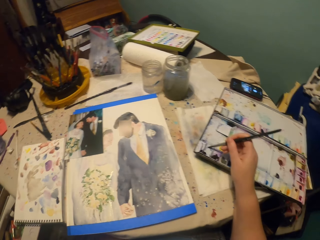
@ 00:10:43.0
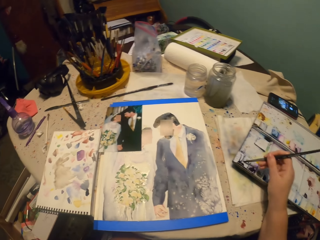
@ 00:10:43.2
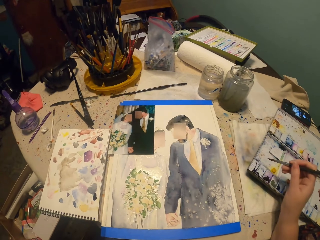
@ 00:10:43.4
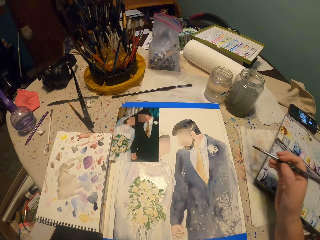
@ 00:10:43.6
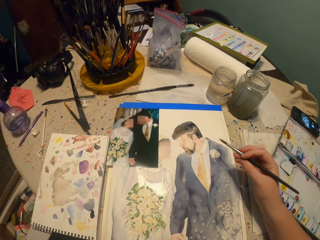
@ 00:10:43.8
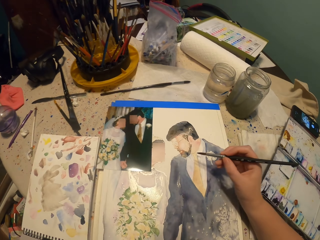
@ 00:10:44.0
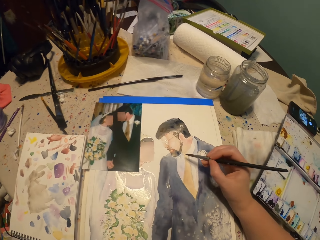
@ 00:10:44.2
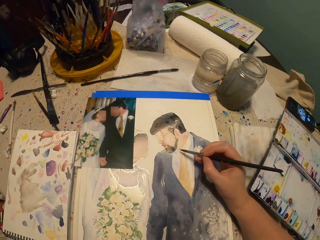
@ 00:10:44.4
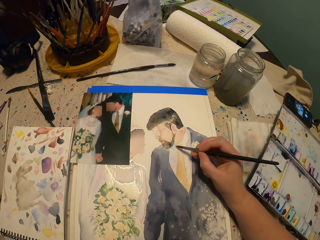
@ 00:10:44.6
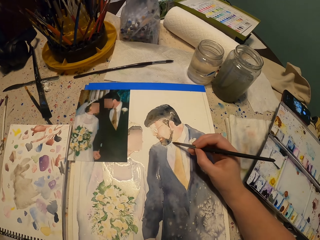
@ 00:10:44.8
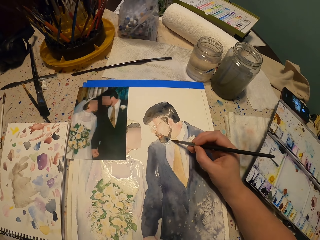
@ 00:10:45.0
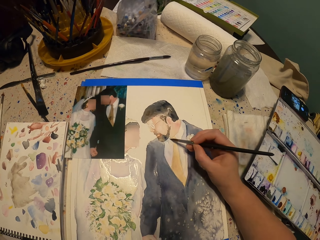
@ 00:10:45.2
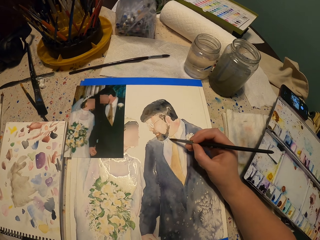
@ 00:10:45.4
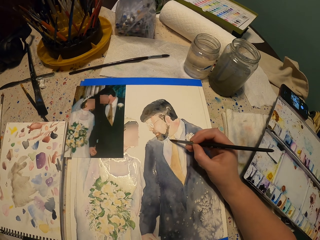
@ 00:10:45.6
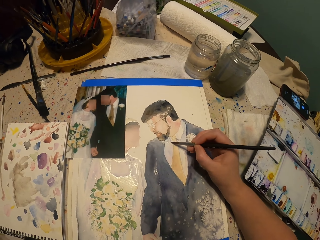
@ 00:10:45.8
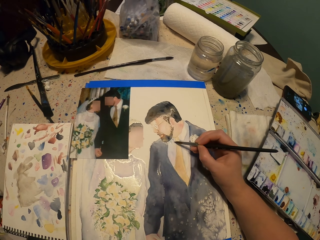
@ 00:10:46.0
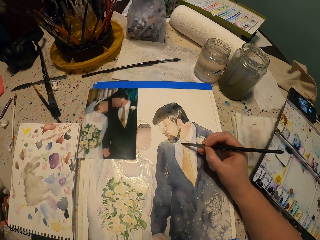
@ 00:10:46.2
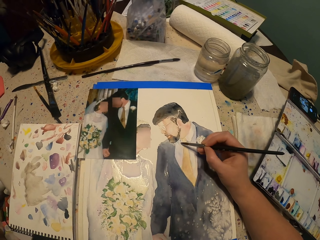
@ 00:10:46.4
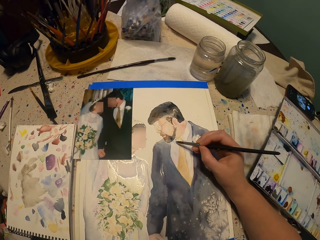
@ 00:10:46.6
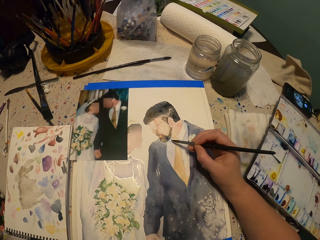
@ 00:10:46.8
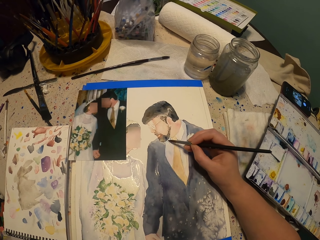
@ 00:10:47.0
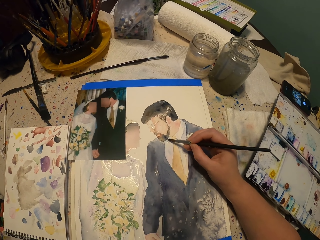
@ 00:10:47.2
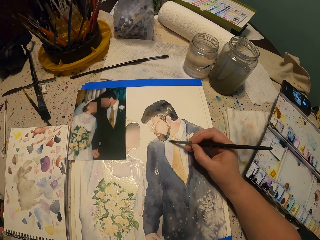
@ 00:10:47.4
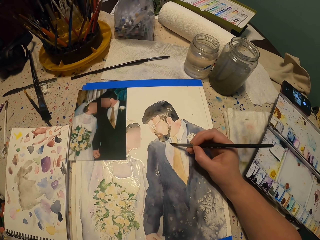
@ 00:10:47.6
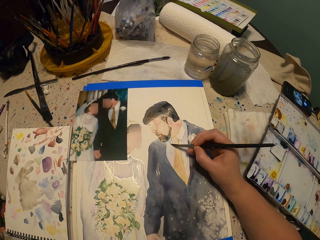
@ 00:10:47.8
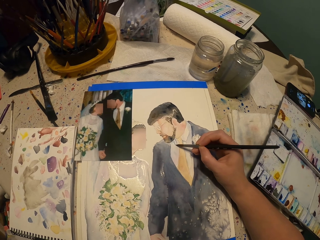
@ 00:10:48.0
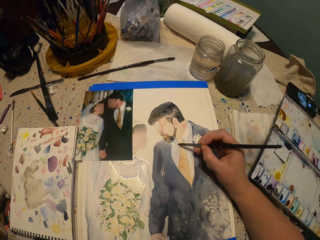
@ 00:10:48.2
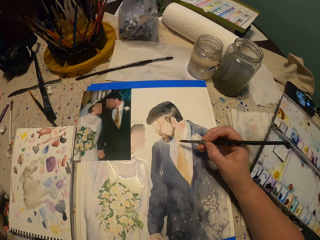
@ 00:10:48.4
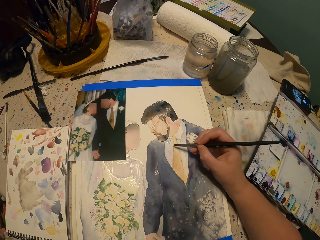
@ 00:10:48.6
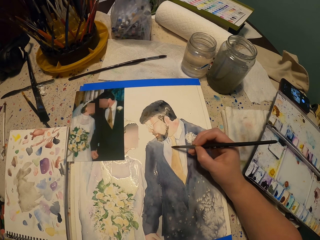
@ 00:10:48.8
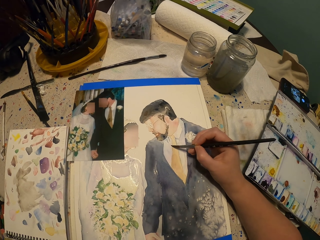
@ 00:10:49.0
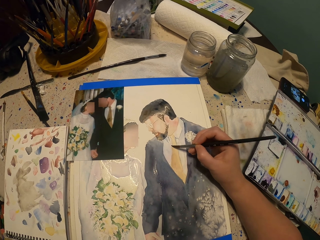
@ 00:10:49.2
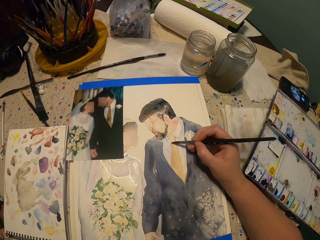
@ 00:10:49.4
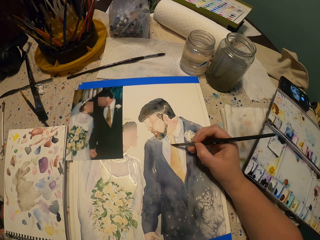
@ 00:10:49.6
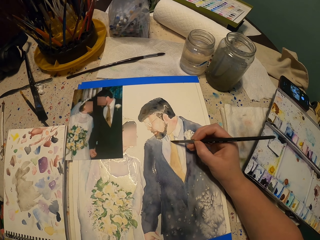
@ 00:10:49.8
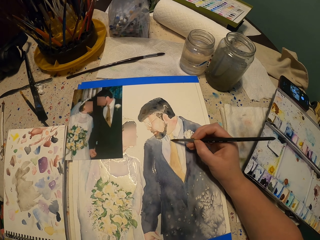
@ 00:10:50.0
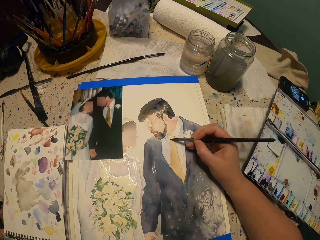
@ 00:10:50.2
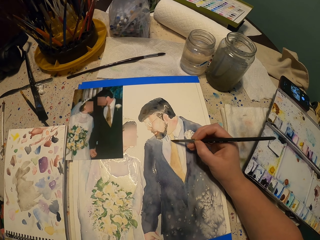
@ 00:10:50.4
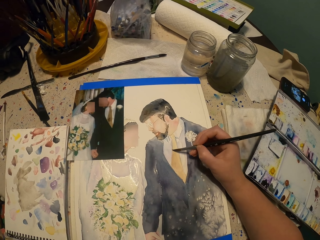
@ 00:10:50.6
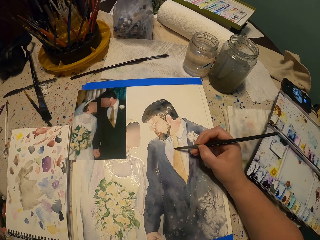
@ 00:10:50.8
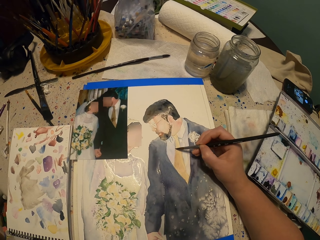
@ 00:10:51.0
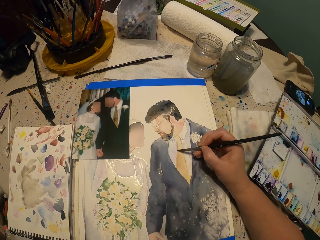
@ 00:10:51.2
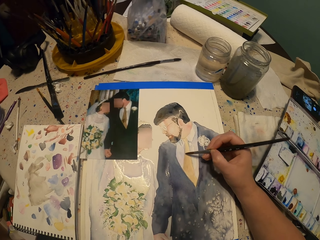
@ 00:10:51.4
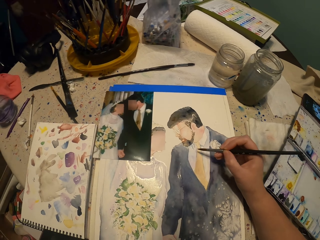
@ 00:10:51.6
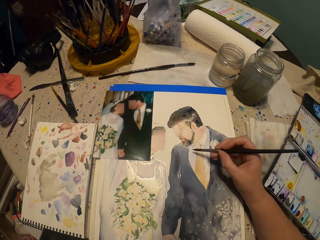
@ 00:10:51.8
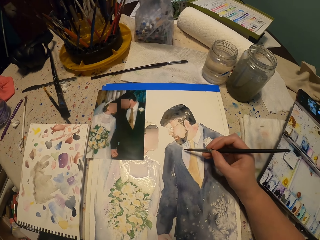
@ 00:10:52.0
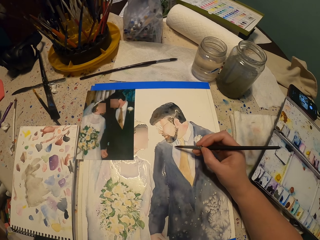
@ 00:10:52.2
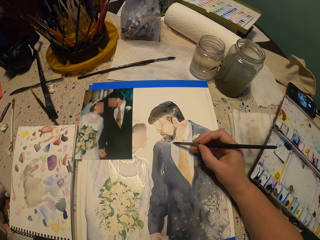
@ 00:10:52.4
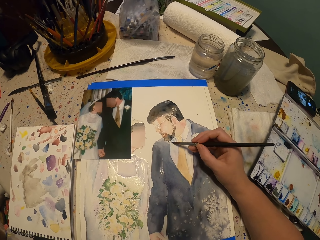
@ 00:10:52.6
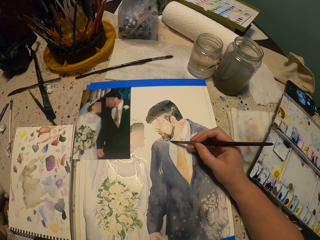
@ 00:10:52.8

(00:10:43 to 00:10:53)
The camera wearer picks the color from the water paint with a brush. They paint the picture.

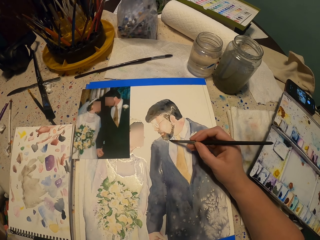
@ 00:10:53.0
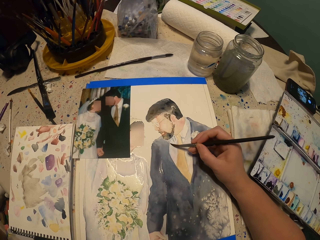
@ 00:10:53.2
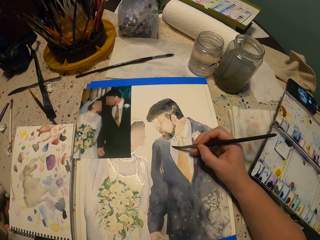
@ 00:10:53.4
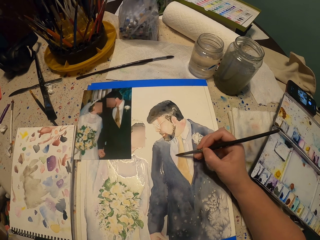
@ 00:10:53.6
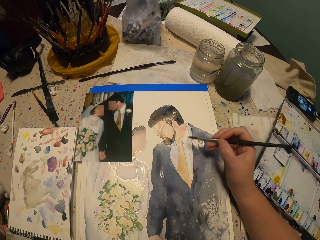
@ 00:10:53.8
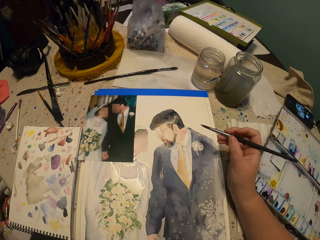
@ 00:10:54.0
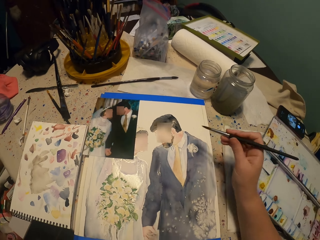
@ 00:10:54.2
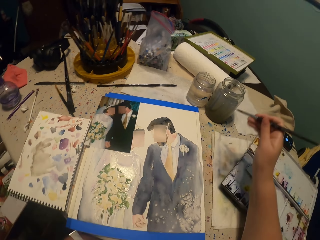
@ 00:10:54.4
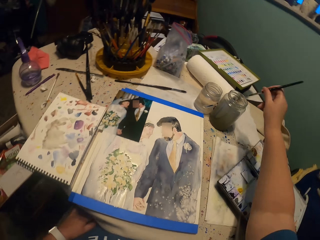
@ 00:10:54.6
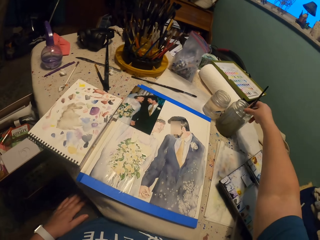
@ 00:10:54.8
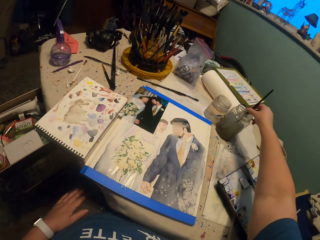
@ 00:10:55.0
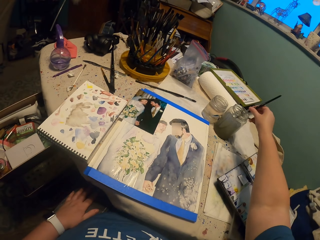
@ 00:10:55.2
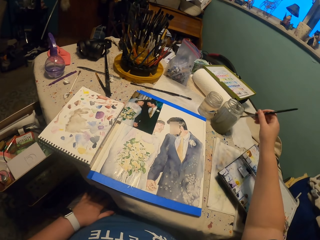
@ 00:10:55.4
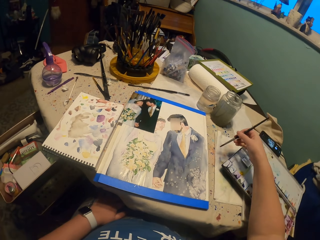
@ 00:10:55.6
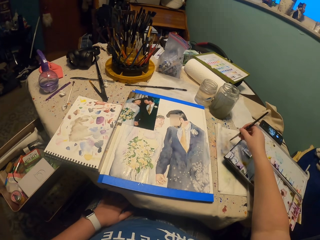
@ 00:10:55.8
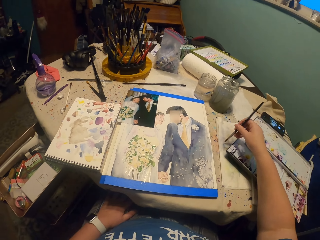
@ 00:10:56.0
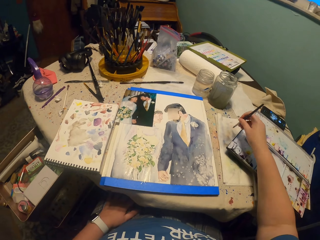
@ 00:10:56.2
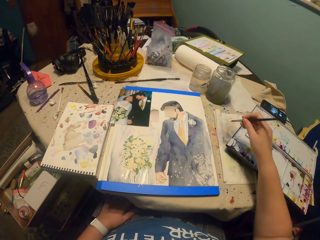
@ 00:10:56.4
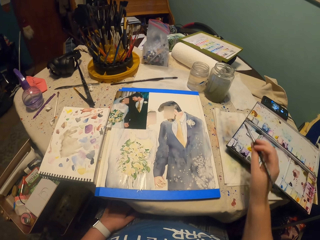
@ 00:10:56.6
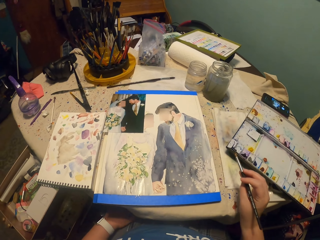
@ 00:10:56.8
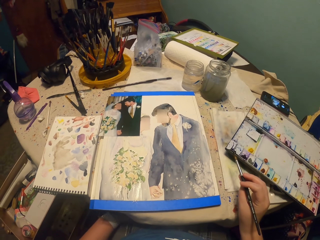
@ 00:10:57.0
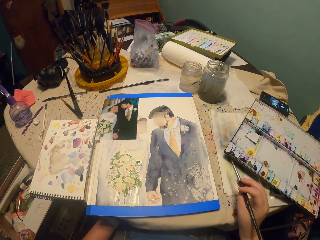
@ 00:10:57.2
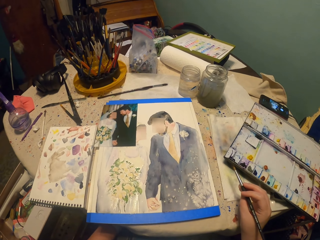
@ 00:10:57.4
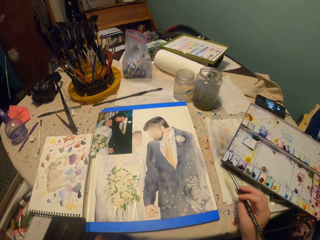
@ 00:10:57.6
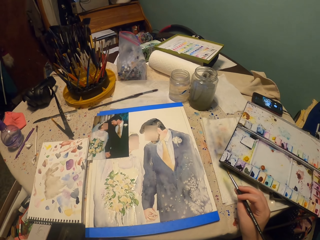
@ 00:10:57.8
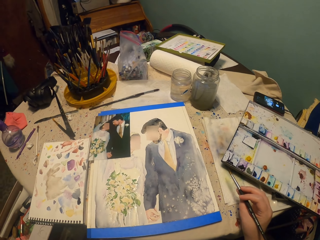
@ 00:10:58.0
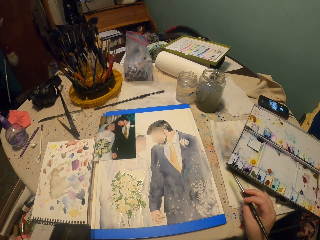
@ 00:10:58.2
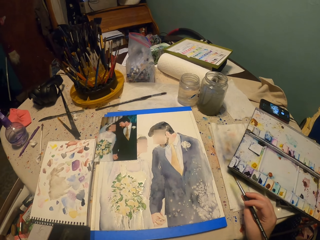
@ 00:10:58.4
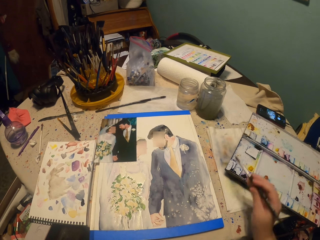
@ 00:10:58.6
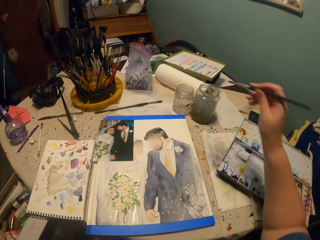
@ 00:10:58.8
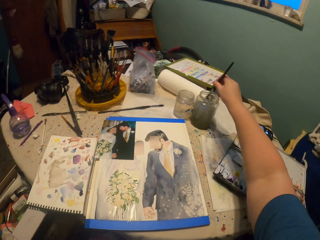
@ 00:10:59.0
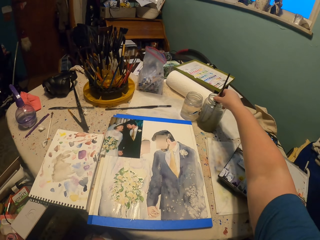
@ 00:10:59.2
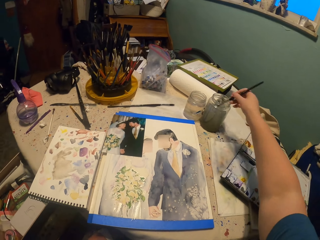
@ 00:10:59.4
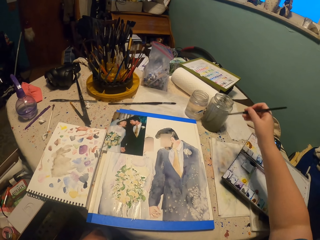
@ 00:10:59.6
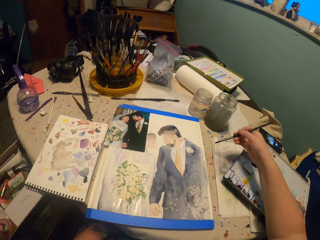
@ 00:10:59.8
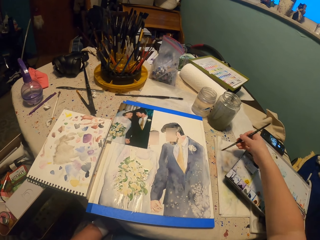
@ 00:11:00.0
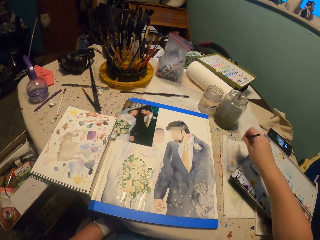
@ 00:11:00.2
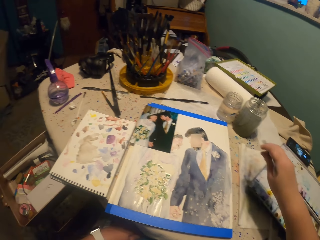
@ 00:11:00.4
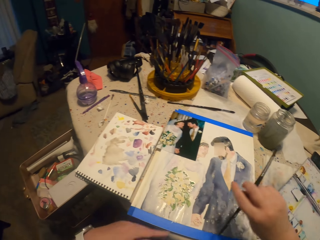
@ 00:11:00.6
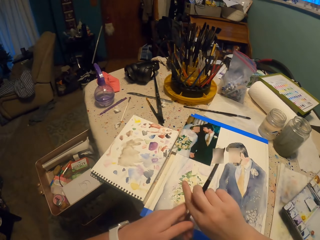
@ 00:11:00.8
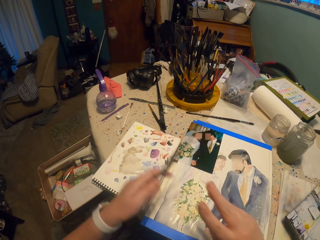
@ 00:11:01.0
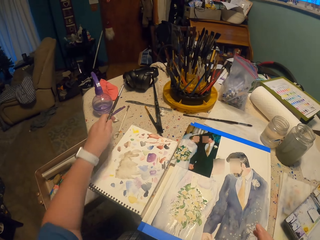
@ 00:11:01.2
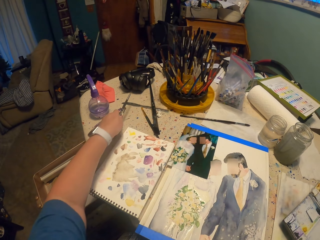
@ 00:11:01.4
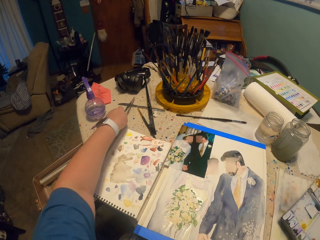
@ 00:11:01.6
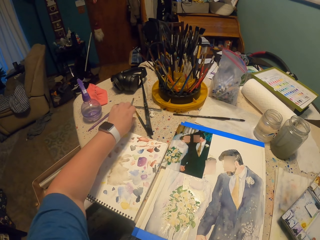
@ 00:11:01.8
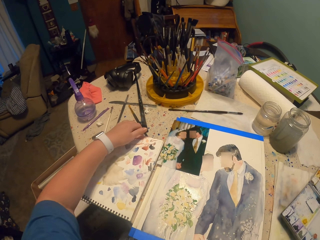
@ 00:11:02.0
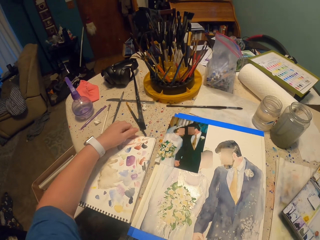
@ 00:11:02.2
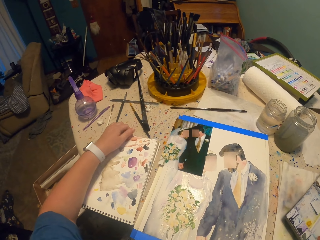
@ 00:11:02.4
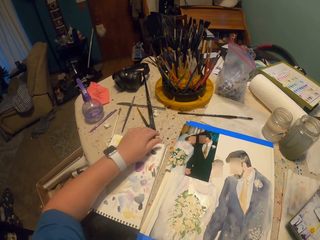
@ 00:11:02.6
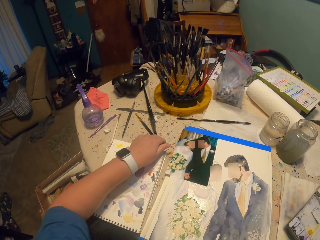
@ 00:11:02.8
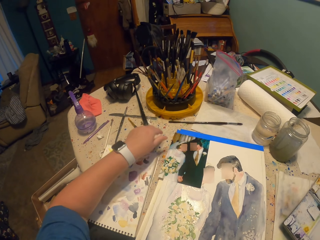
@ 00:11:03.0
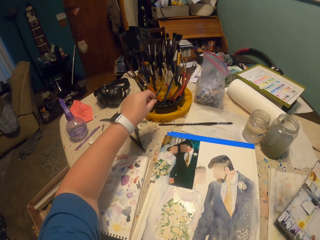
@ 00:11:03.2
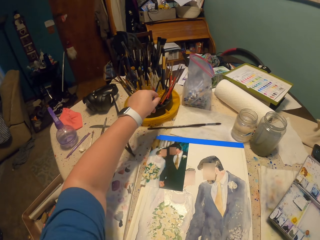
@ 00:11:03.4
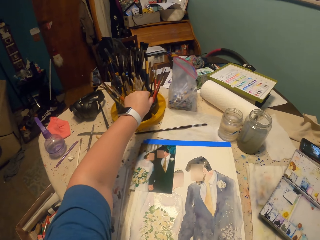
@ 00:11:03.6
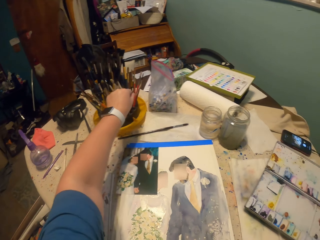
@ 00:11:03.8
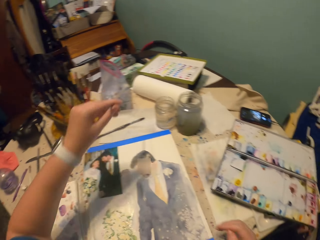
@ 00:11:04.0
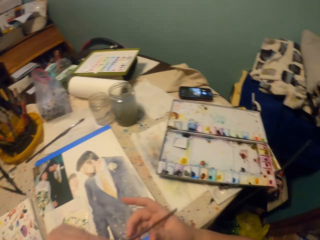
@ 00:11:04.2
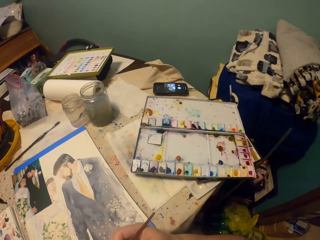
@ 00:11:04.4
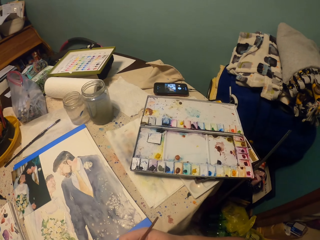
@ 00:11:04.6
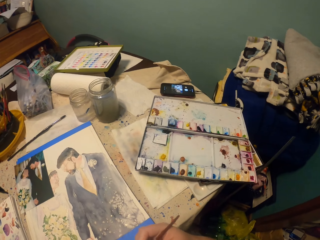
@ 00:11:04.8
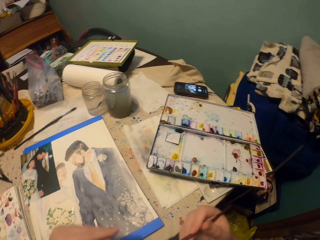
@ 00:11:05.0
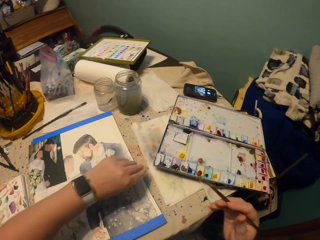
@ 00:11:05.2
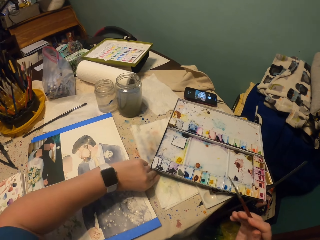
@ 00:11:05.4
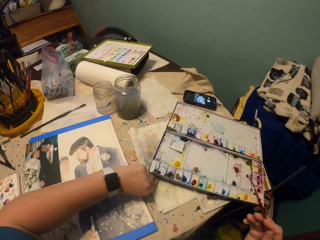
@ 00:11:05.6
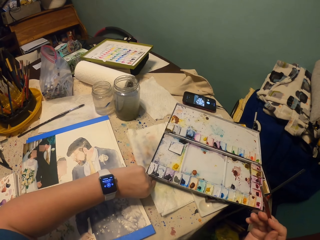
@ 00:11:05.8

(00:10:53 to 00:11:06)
The camera wearer picks up the water from the glass with a paint brush. They squeeze the water on the towel from the brush. They pick up the water from the glass with the paint brush. They squeeze the water on the towel from the brush. They put the paint brush down on the table. They hold the paint book. They grab a smaller brush.
